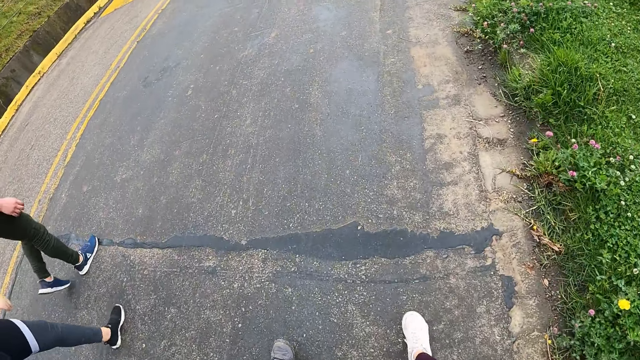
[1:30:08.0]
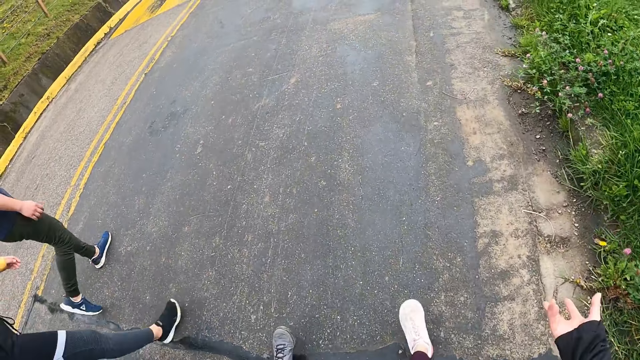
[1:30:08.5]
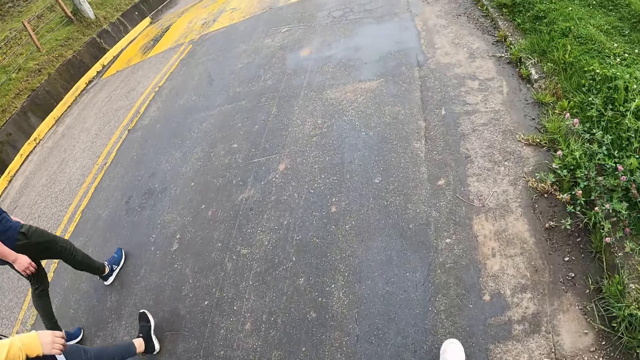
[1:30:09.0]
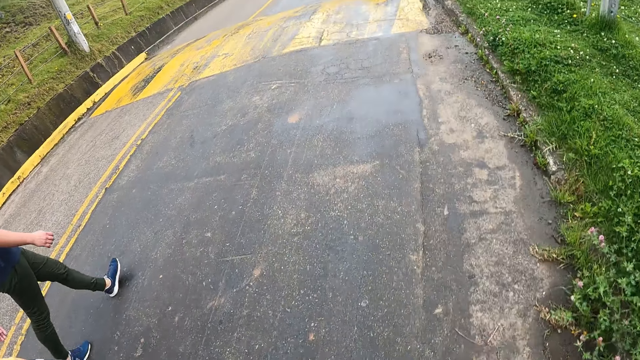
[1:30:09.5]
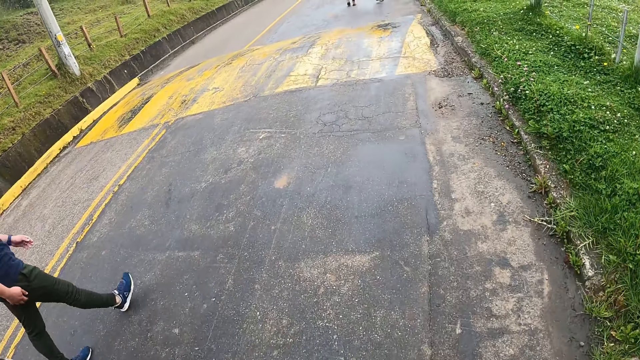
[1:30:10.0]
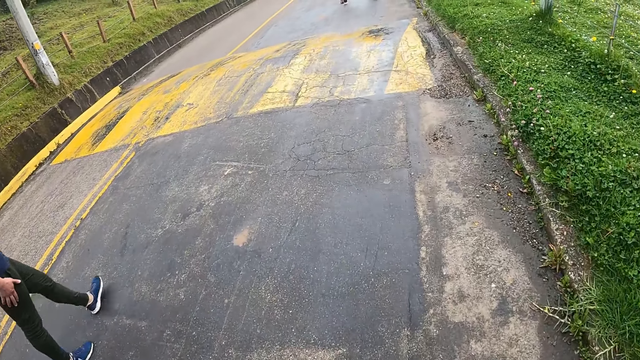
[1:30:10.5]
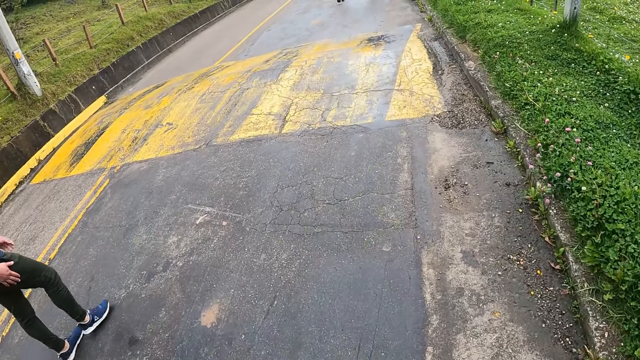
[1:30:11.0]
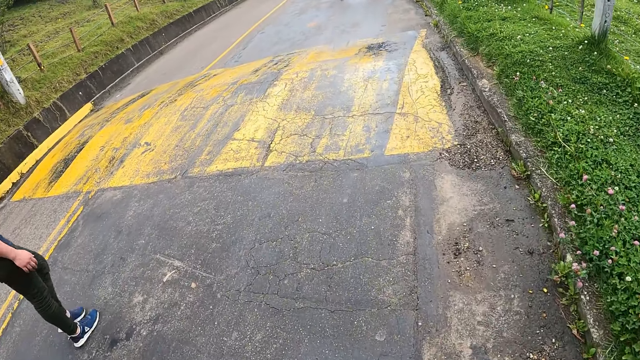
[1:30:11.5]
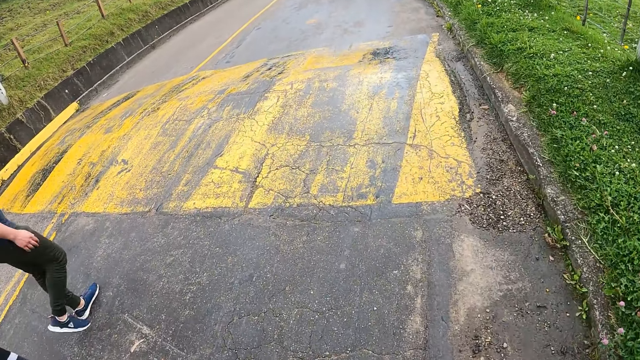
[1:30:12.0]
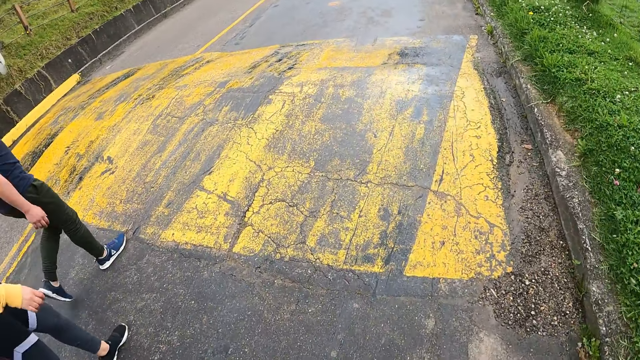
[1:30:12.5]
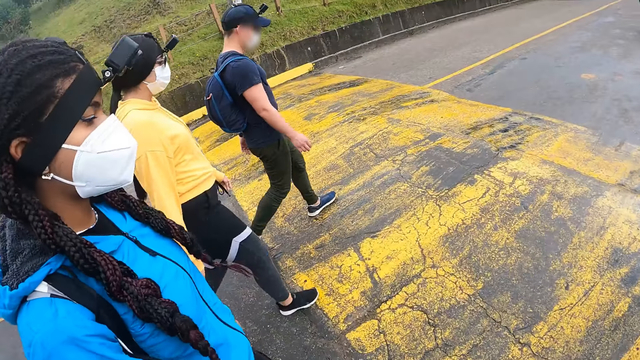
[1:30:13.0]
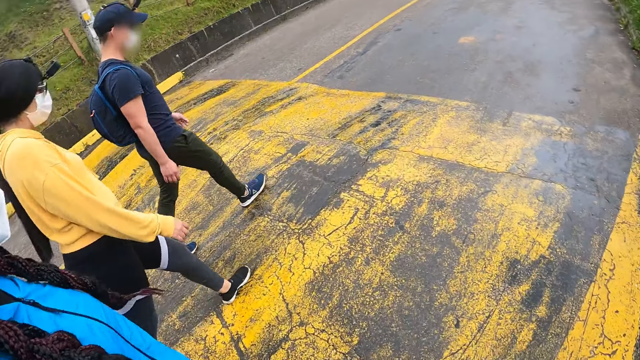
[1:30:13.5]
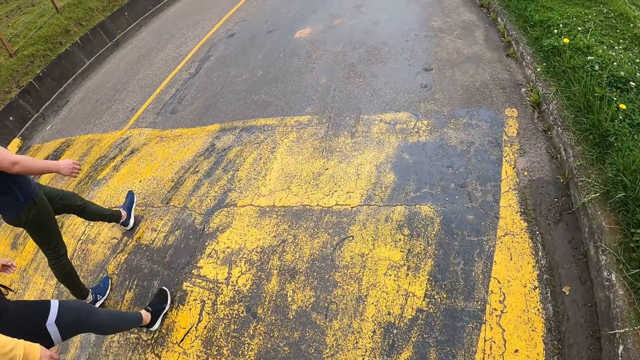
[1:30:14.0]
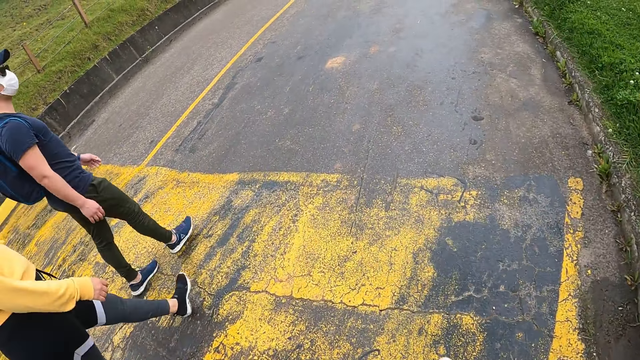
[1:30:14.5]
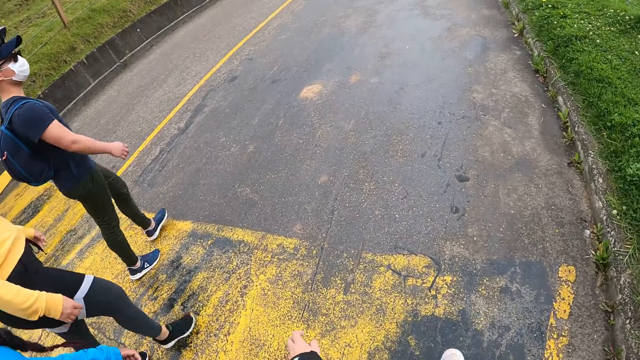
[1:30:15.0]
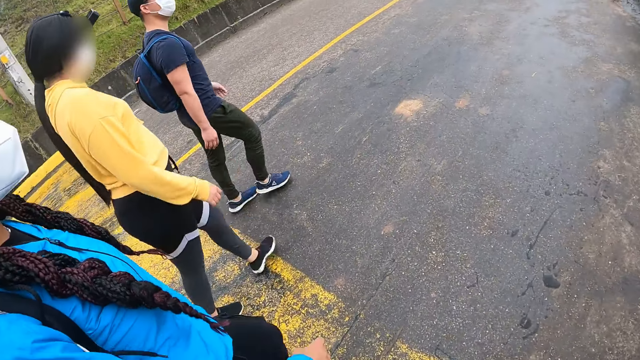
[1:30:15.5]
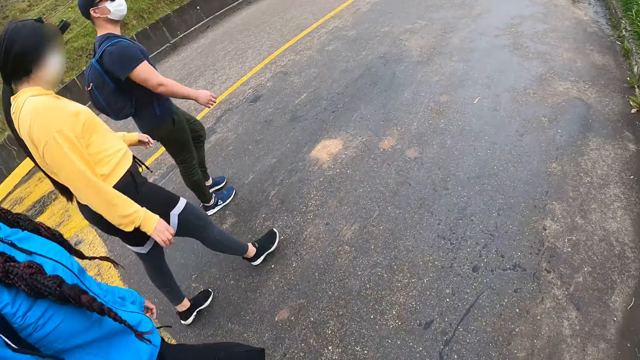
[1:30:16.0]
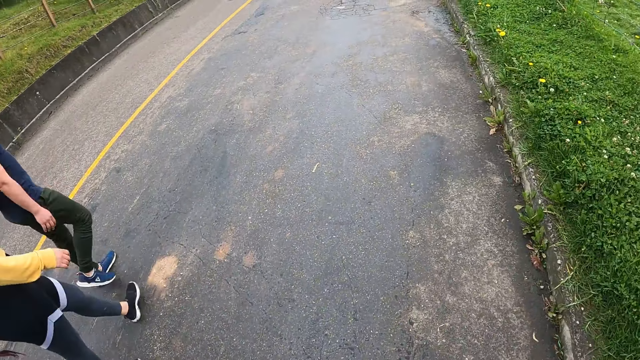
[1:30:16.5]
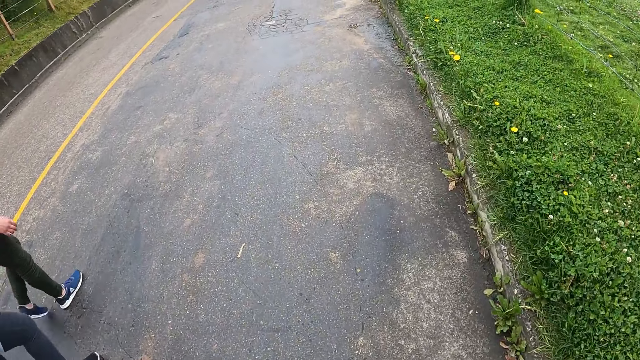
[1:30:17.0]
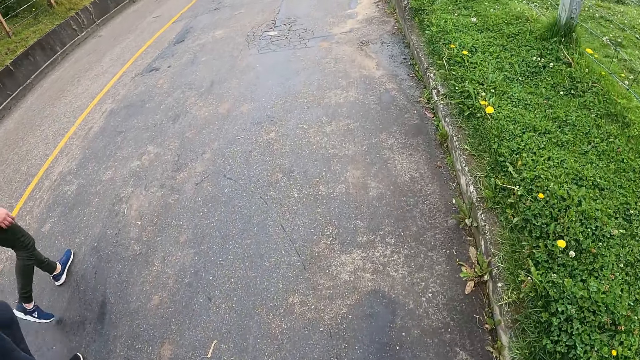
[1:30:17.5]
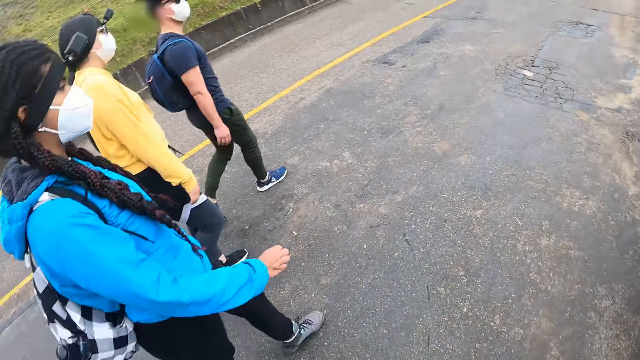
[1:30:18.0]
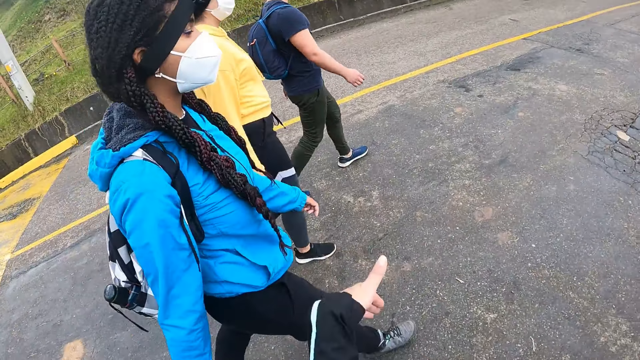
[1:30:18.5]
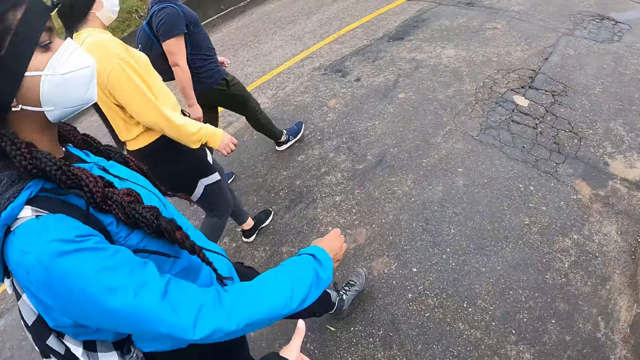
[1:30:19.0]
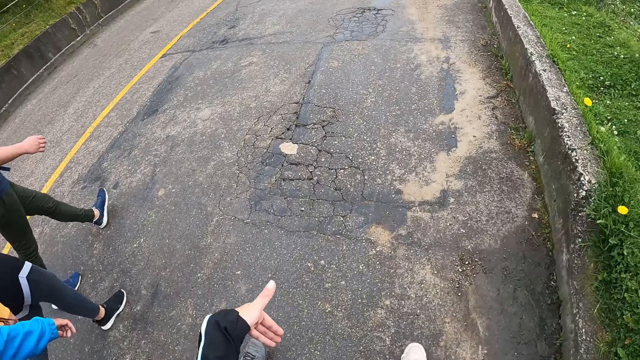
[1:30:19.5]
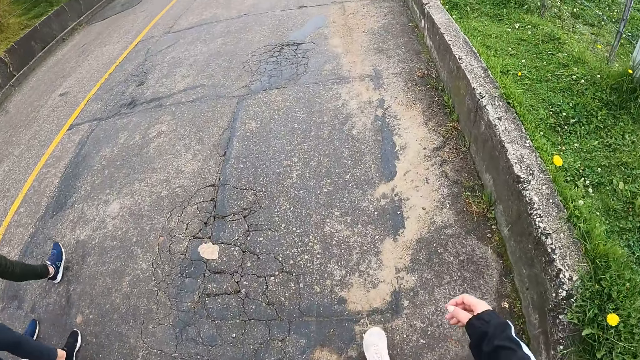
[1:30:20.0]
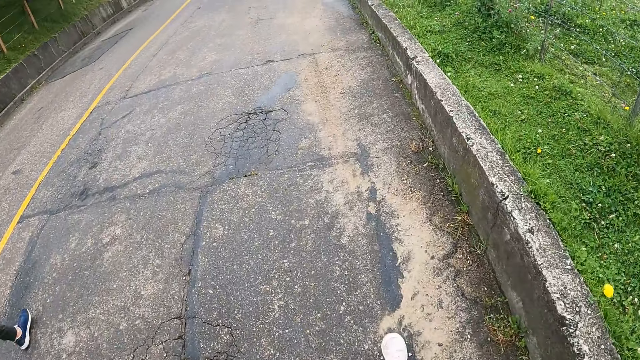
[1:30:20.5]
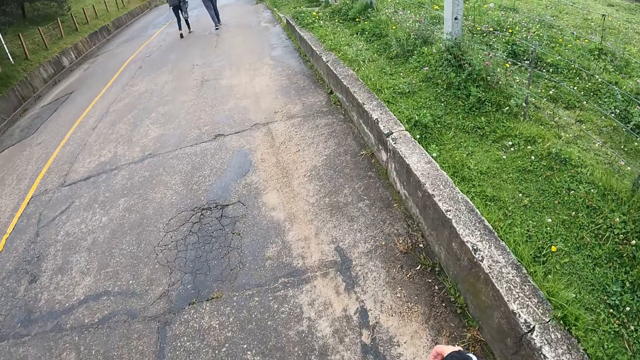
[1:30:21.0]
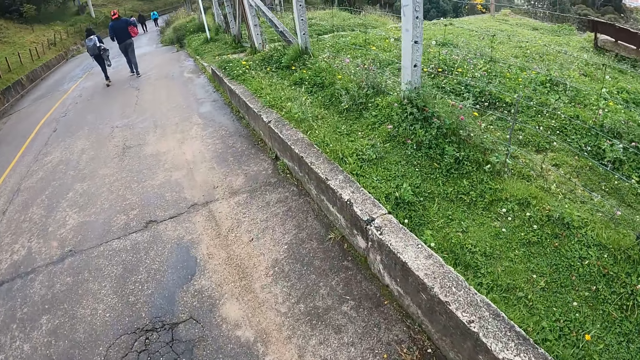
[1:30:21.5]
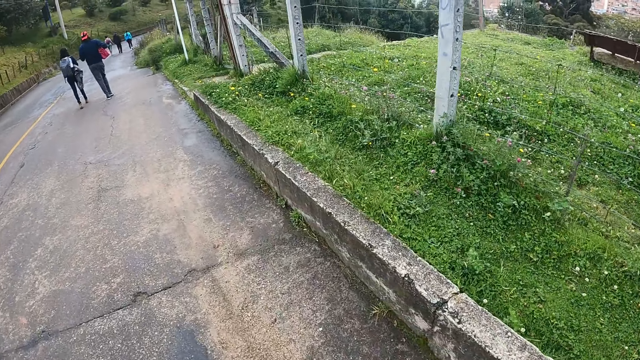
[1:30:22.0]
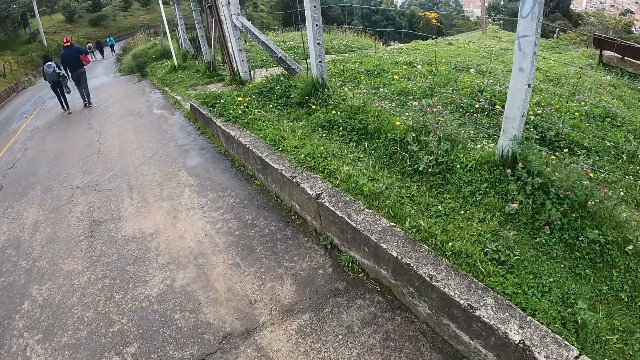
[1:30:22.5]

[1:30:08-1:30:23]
A man walks on a road. The camera wearer walks on the road. He looks around the road. He walks on the road. He gestures with his finger.

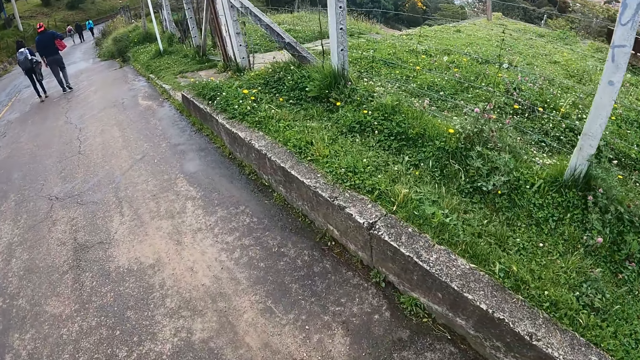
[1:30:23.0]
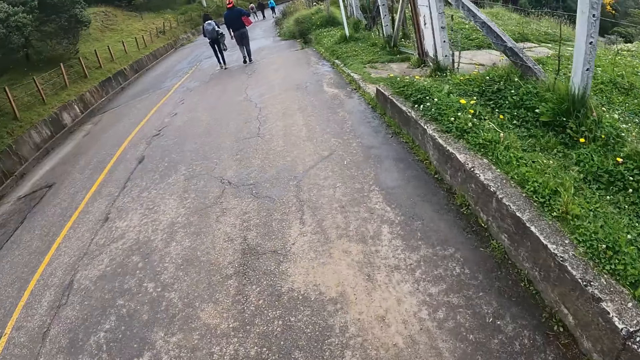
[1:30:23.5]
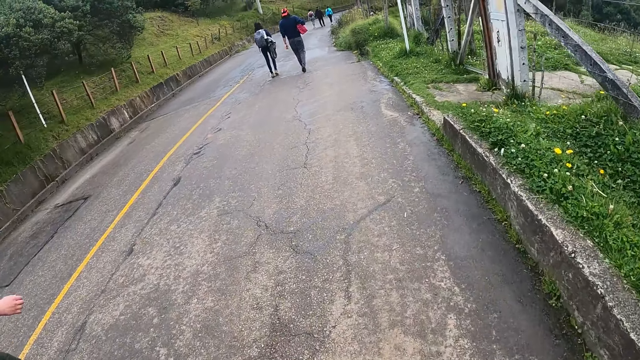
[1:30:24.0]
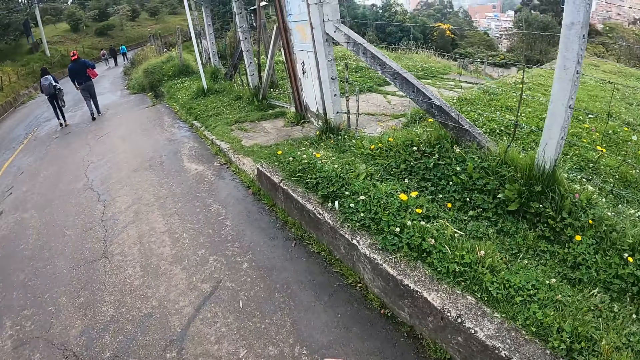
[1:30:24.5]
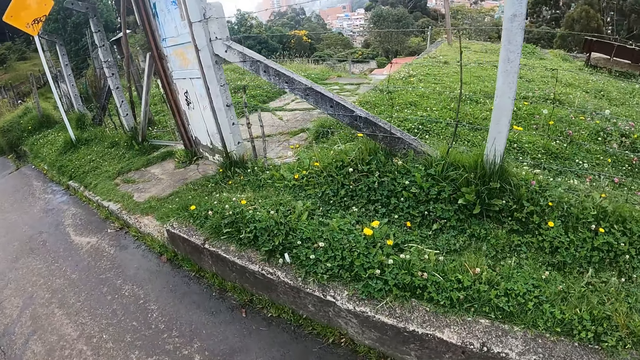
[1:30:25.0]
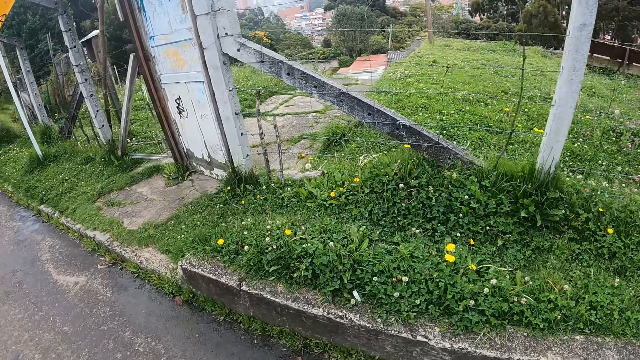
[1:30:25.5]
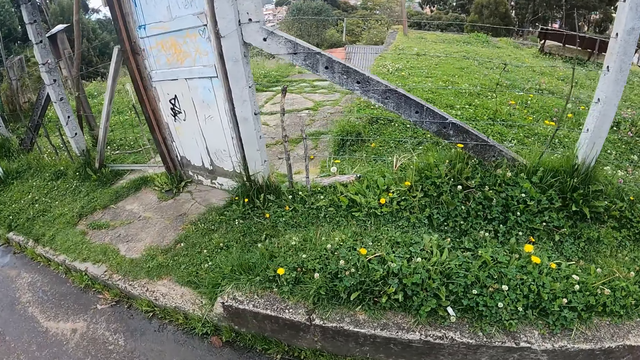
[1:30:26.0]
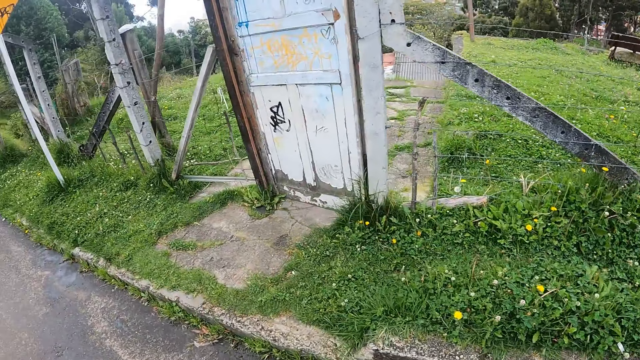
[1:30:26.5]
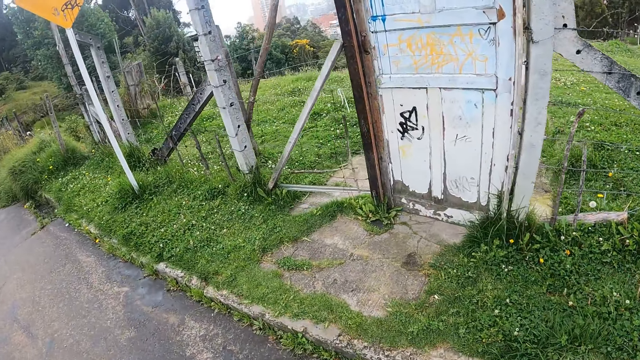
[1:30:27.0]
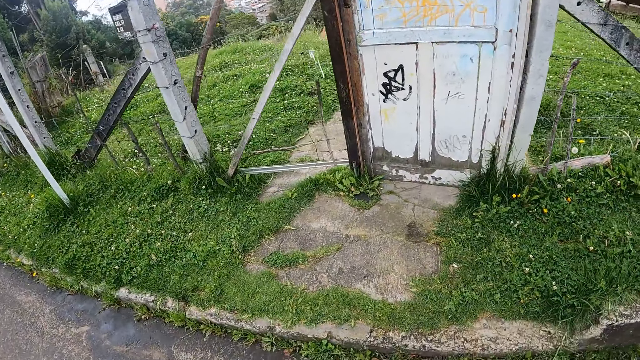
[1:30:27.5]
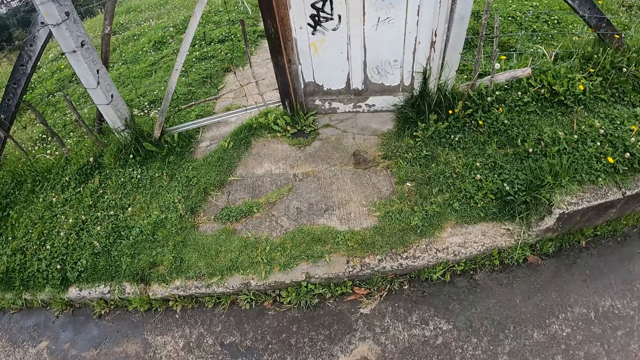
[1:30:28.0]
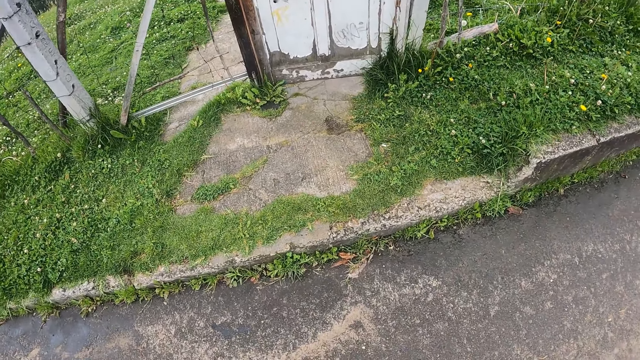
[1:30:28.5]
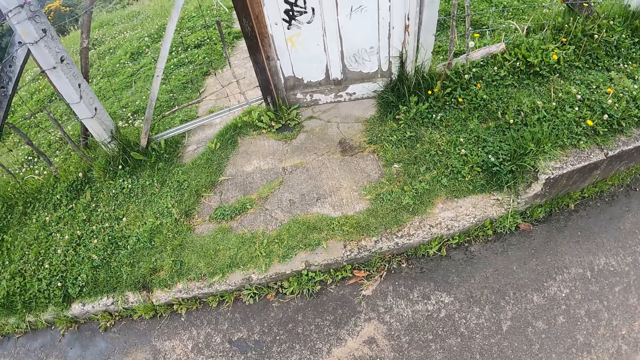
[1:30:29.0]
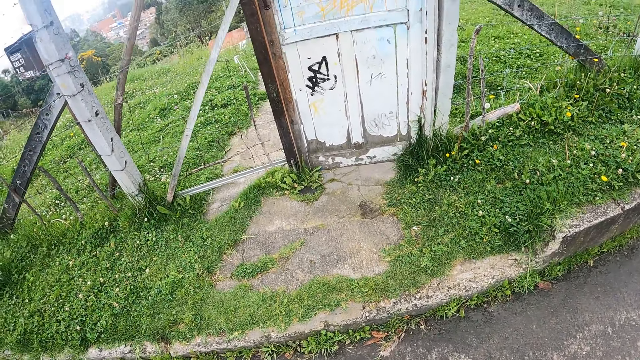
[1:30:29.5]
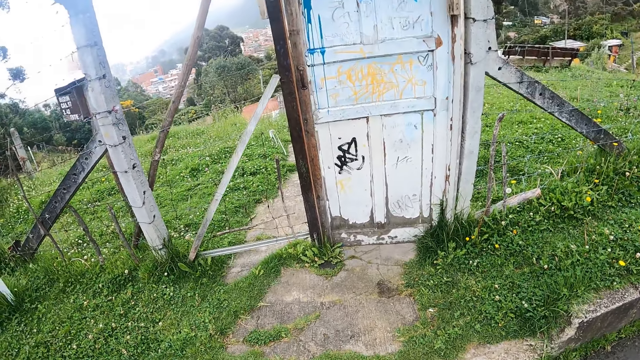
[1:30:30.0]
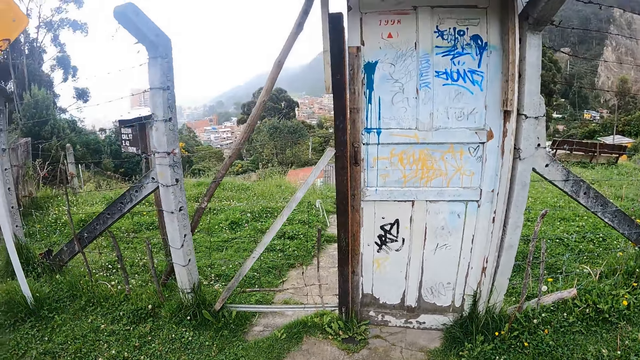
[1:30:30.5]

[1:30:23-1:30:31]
The camera wearer looks around the tarmac road. They stop walking.
